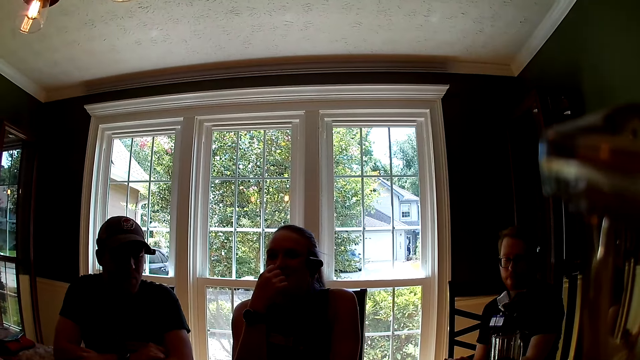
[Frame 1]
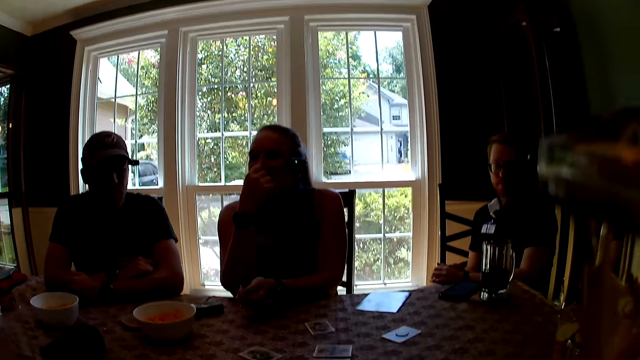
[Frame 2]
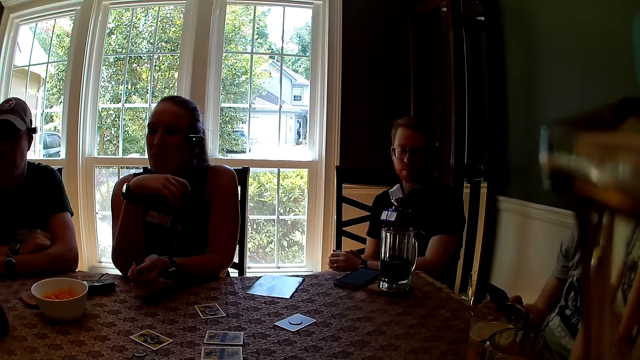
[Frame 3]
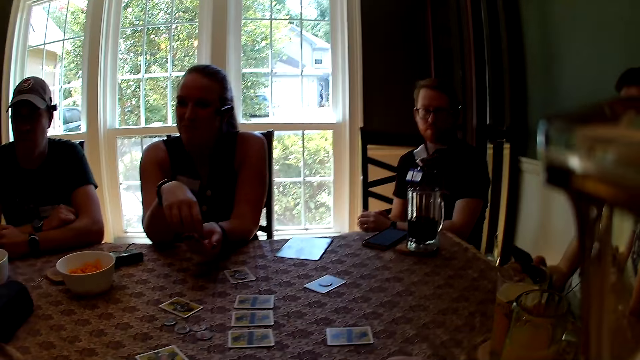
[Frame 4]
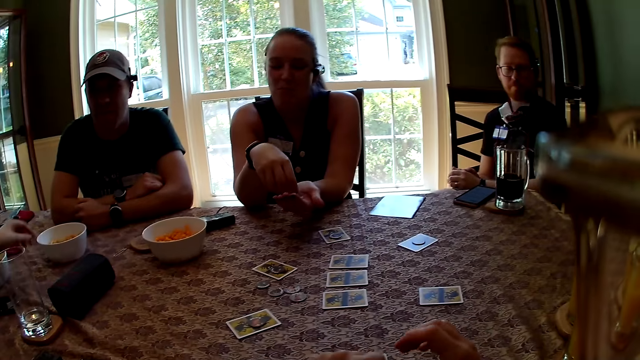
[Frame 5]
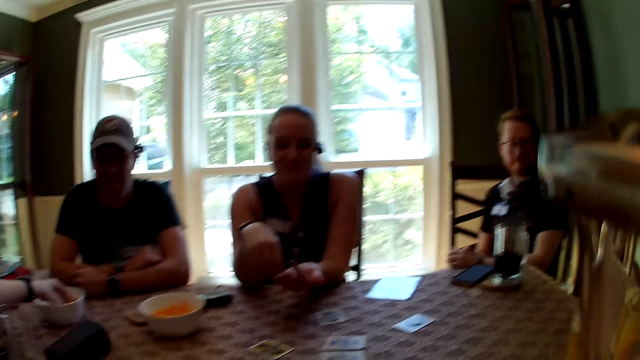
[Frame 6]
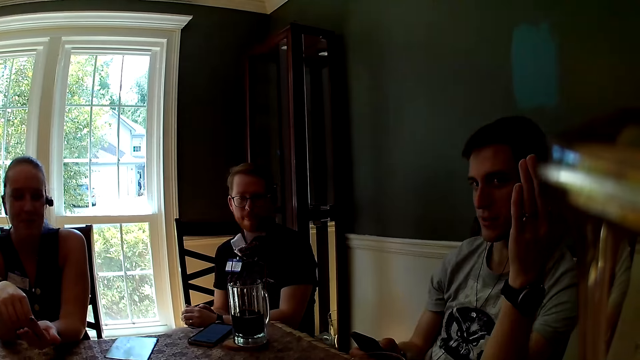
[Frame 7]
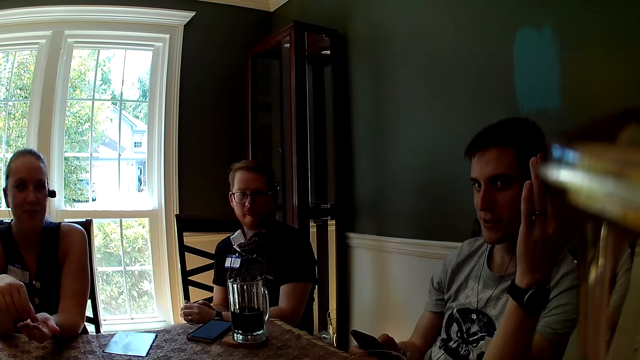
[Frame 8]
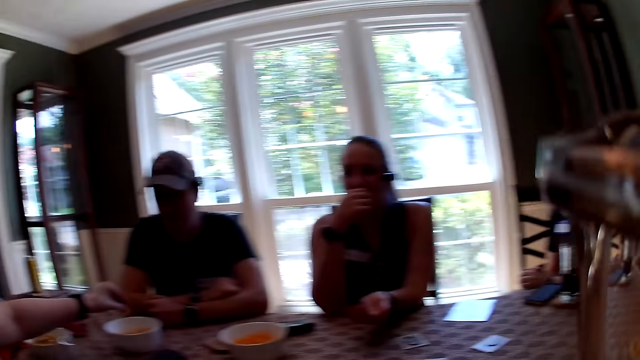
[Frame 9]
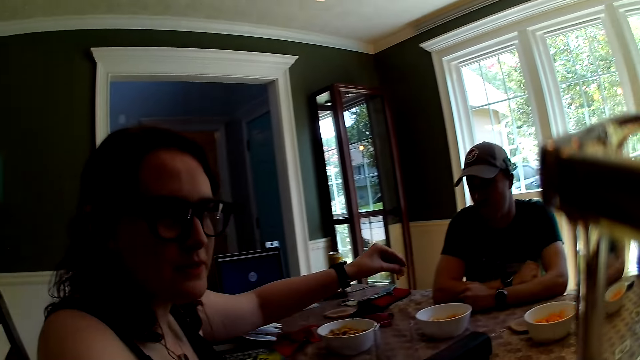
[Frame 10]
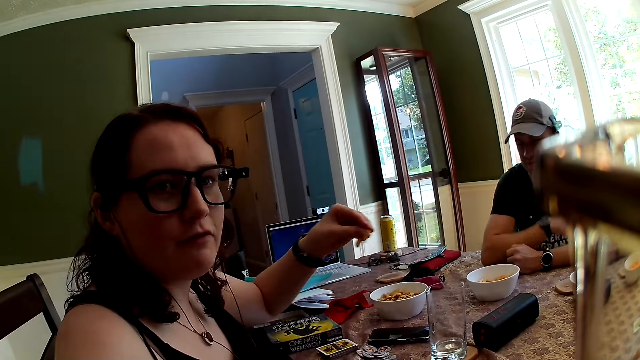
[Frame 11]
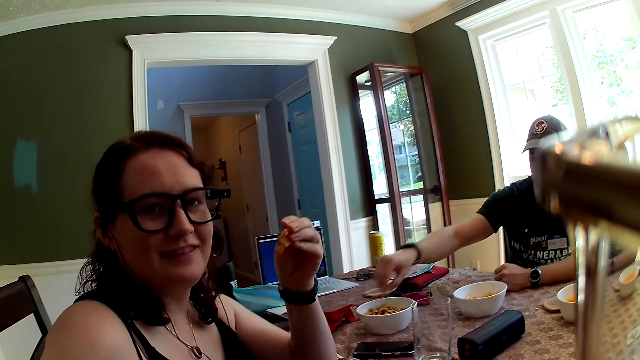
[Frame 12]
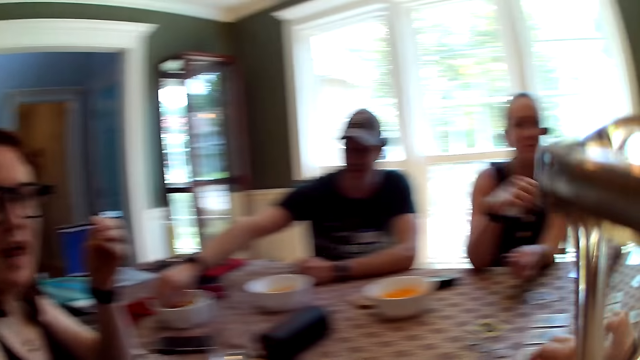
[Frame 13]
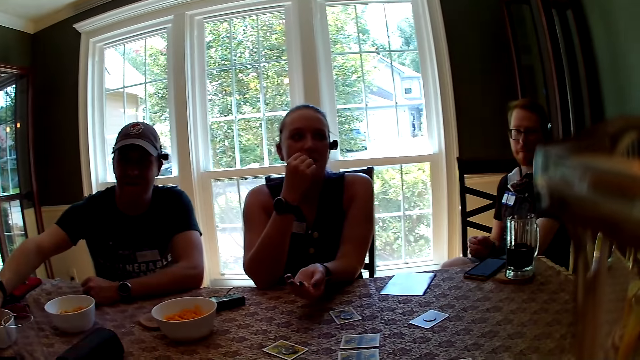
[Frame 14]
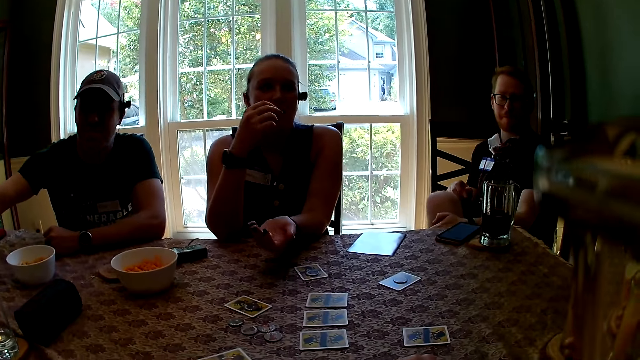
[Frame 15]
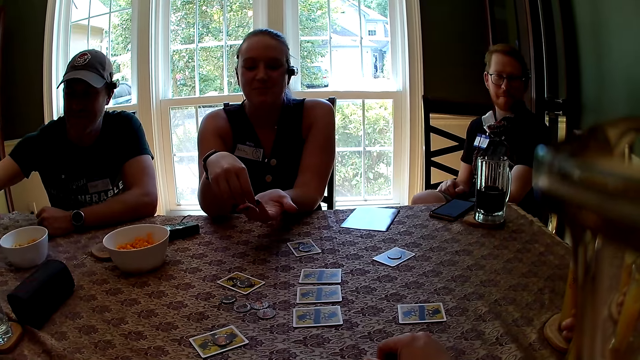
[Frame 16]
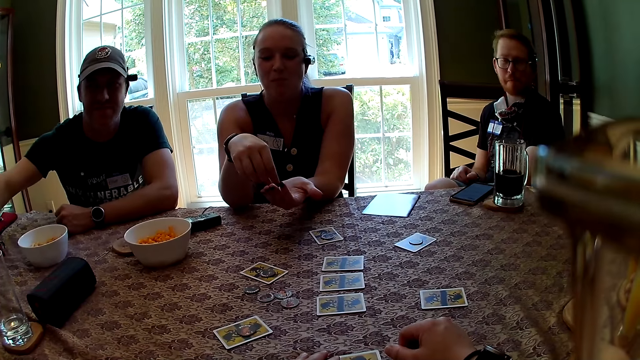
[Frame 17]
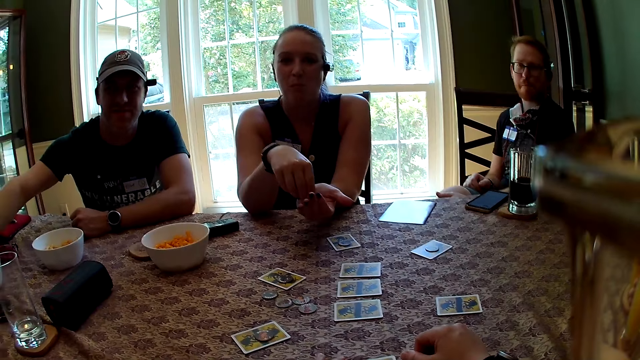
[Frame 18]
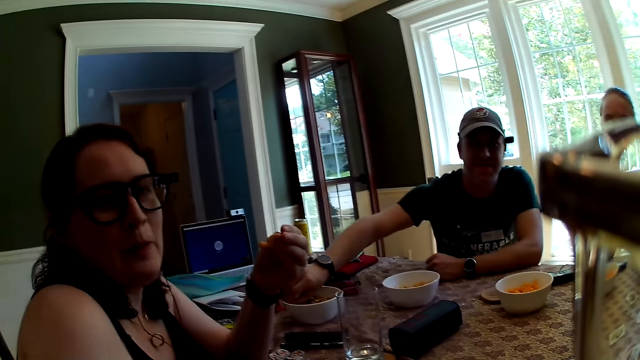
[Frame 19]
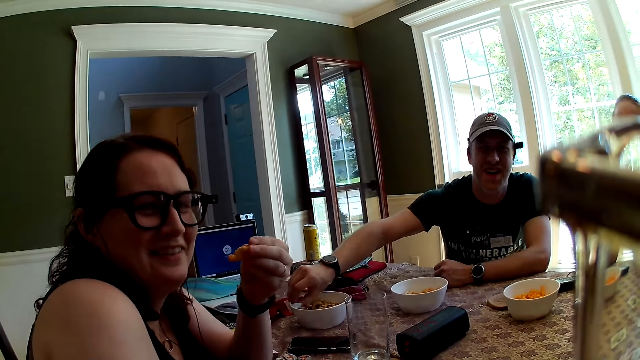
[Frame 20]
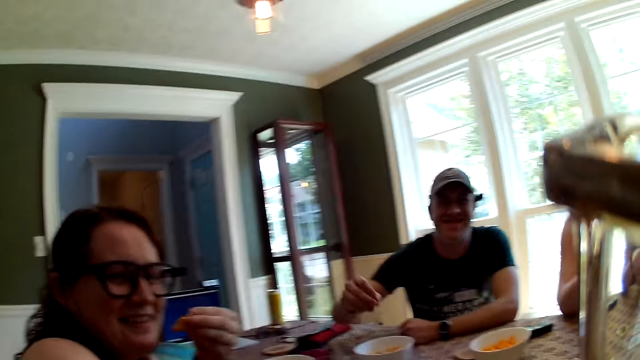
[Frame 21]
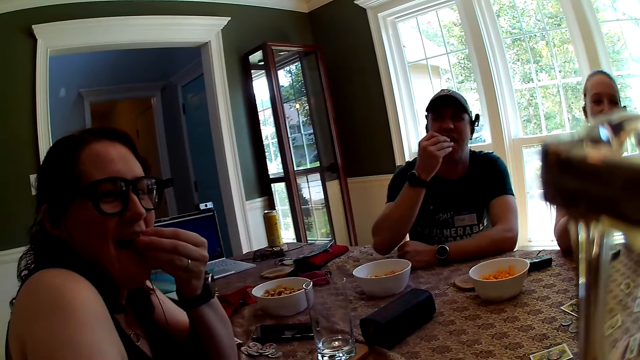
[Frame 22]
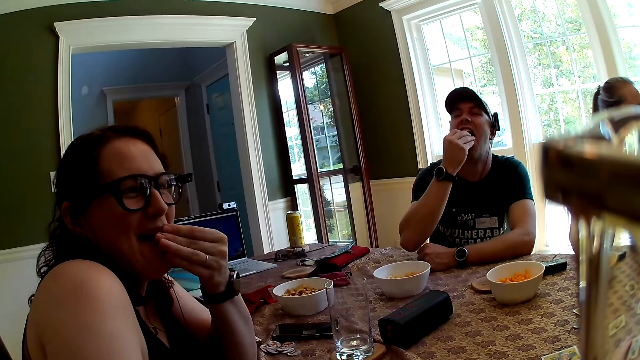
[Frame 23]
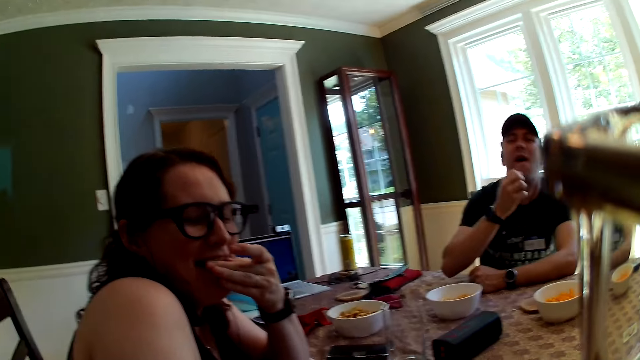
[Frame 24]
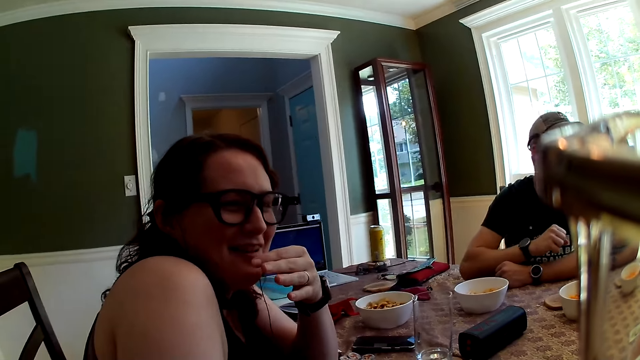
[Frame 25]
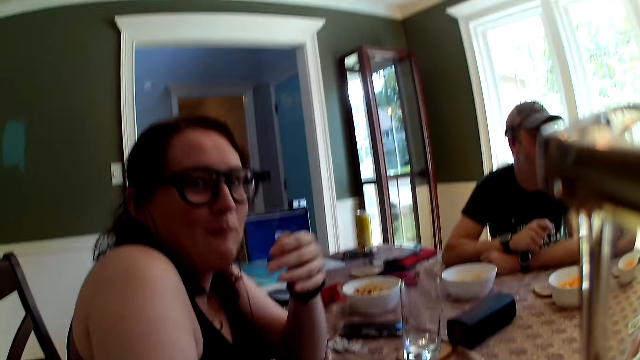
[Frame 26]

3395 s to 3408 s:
A woman eats the snack with her right hand. The camera wearer laughs. Another woman picks a snack from the bowl on the table with her left hand. The first woman picks the snack with her right hand. The camera wearer speaks. A man speaks. The first woman eats the snack with her right hand. A third woman speaks. Another man puts his right hand in the bowl. The first woman eats the snack with her right hand. The camera wearer looks around. They speak. The third woman speaks. The other man picks a snack from the bowl with his right hand. The second woman eats the snack with her left hand. The camera wearer laughs. The other man eats the snack with his right hand.

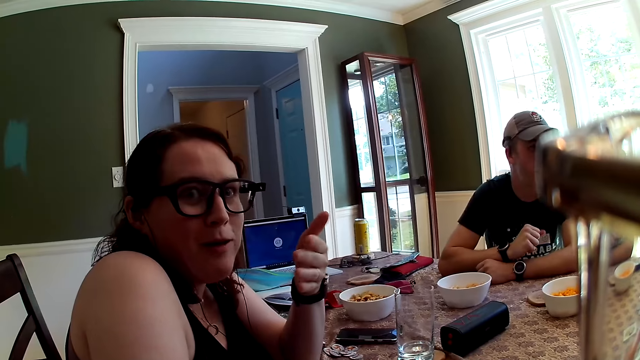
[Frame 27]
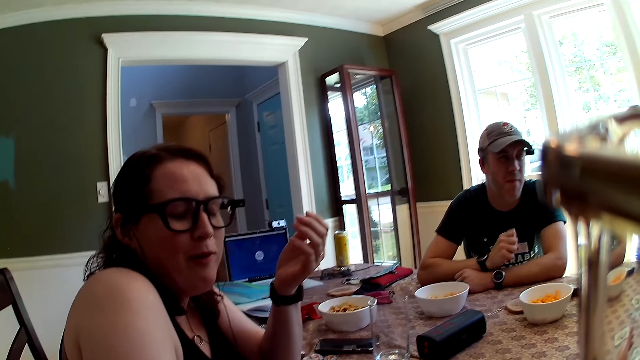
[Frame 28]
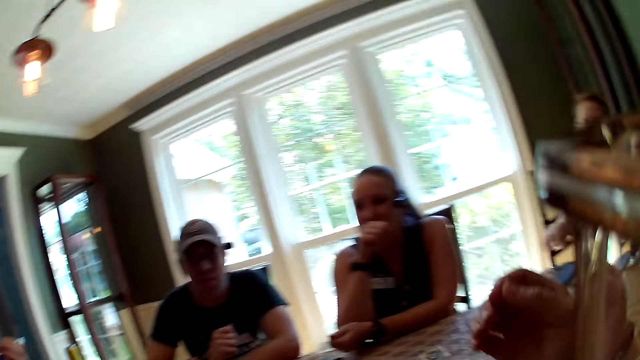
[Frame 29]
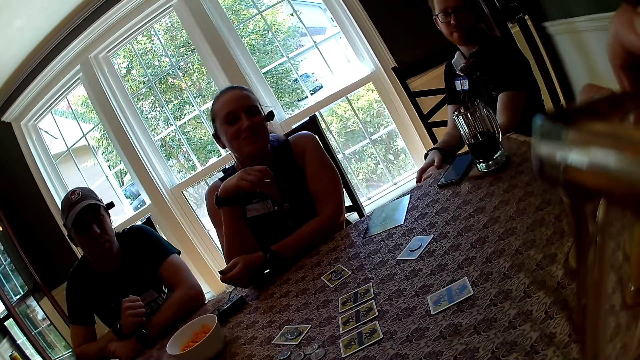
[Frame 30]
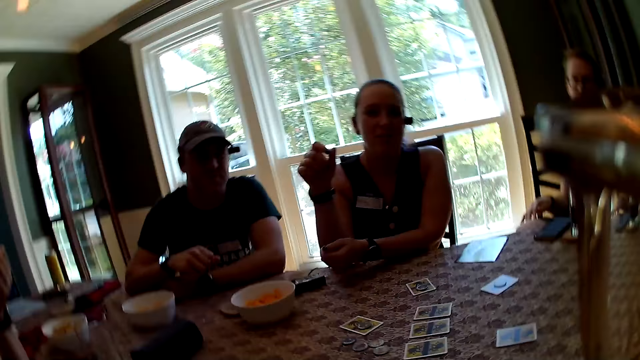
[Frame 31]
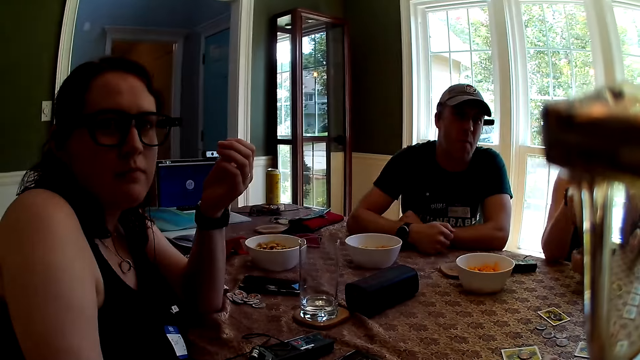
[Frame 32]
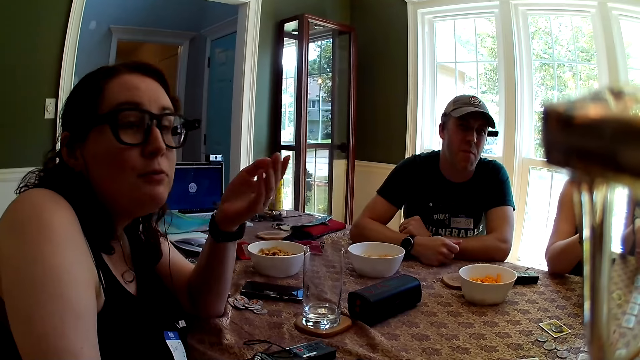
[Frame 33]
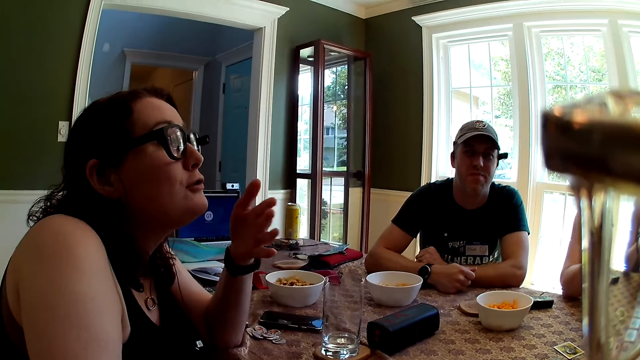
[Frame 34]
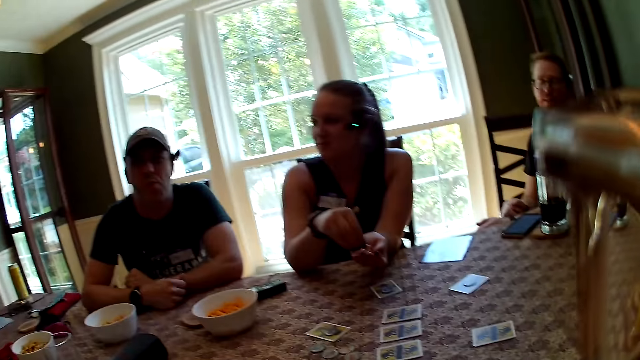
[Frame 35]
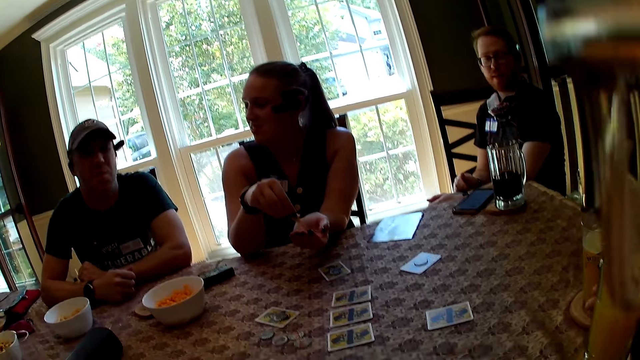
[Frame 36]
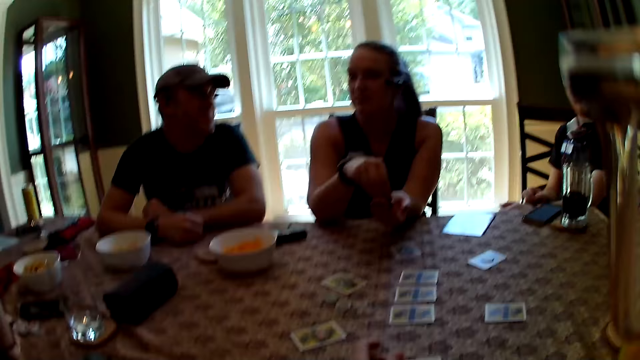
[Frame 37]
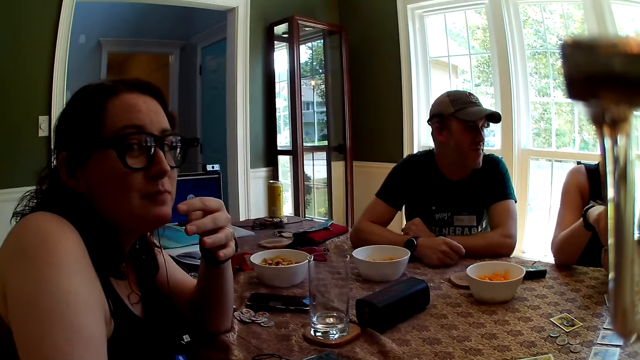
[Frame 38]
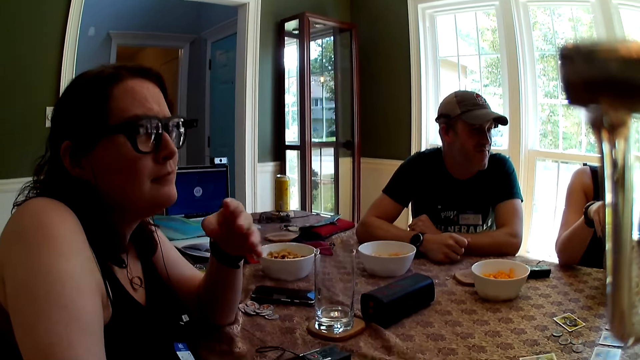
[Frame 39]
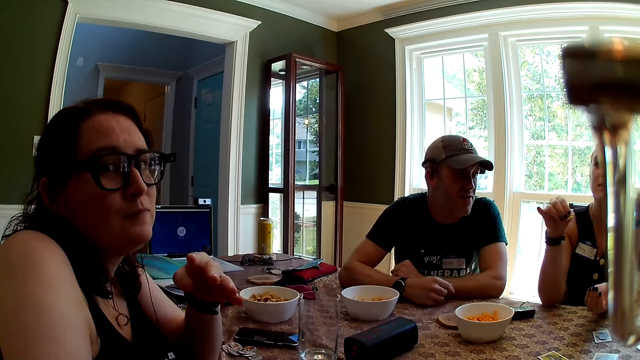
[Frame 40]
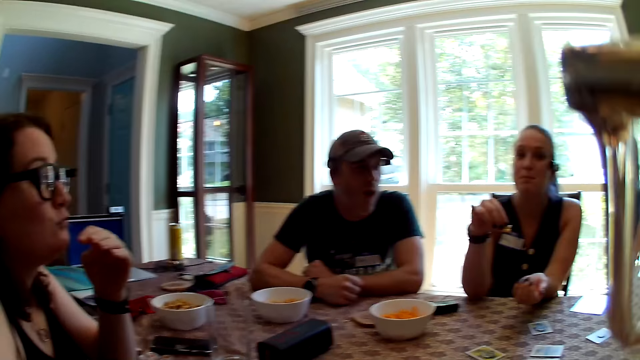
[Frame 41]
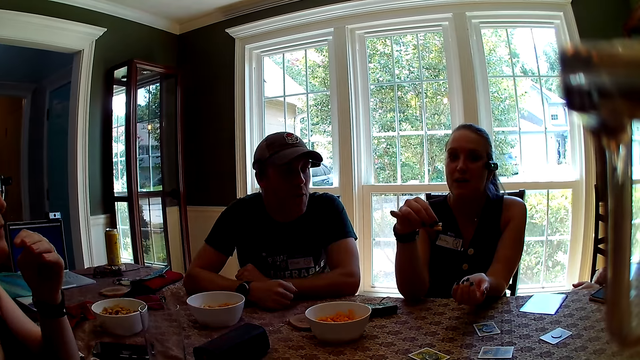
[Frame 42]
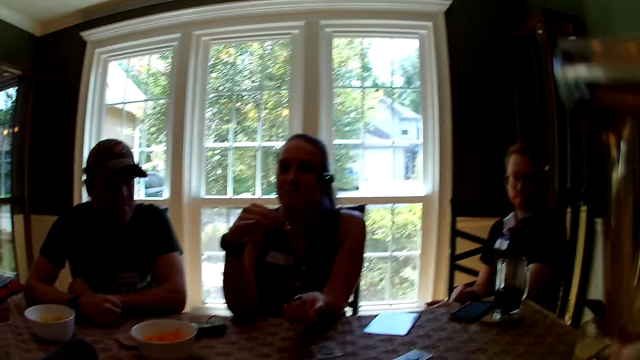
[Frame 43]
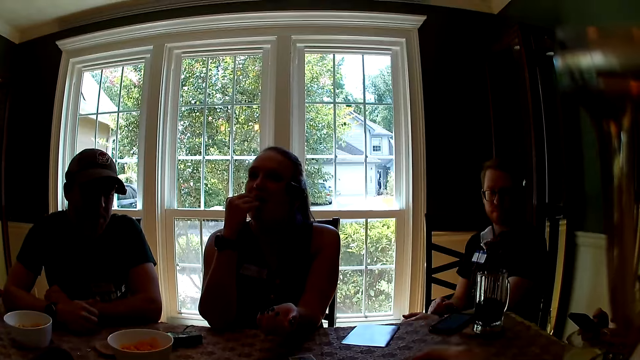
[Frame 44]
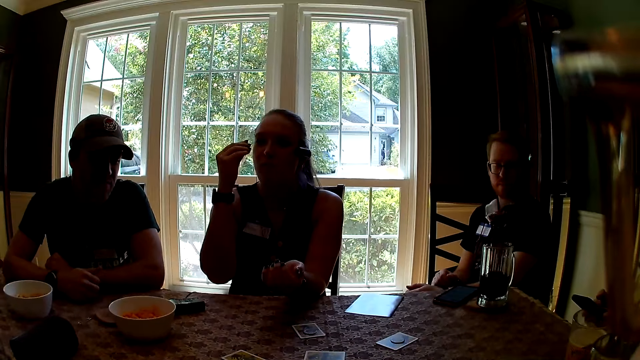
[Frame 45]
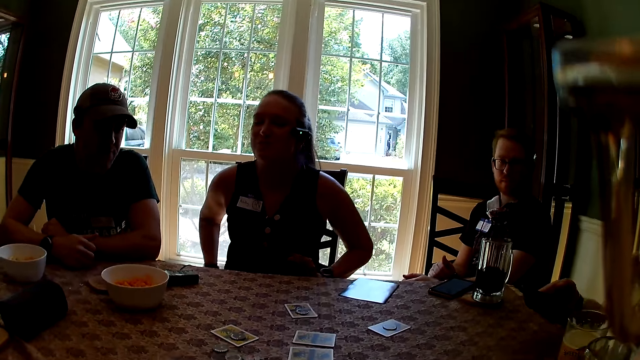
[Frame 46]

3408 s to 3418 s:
The camera wearer speaks. They look at a woman. They look around. They speak. They look at the woman. They look at the woman again. They look around. They look at the woman. They speak.
